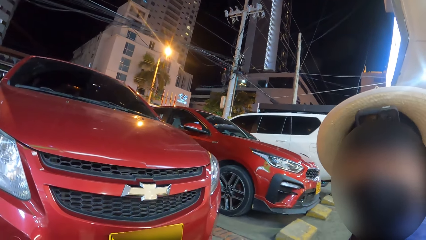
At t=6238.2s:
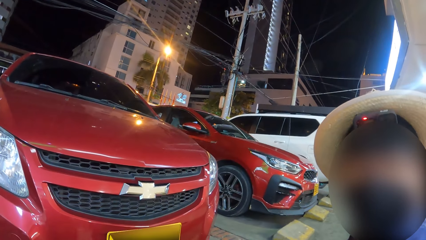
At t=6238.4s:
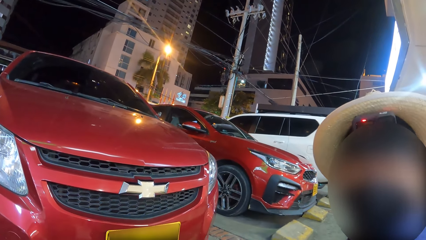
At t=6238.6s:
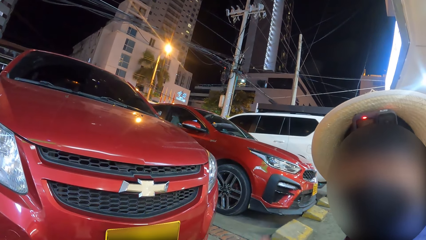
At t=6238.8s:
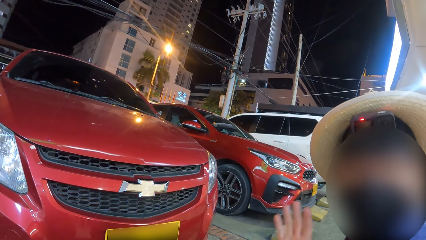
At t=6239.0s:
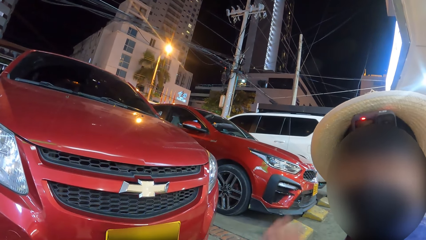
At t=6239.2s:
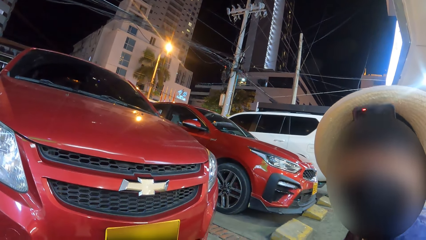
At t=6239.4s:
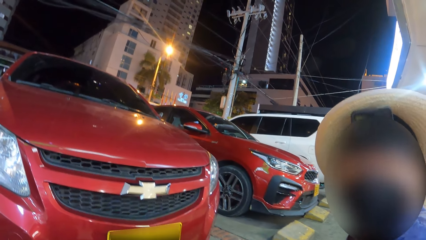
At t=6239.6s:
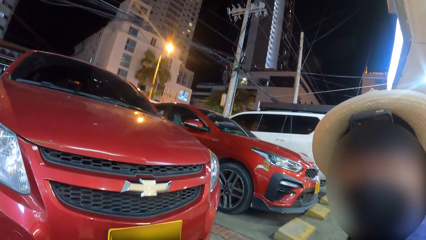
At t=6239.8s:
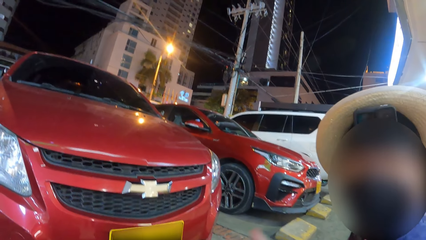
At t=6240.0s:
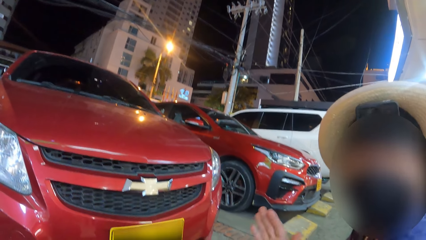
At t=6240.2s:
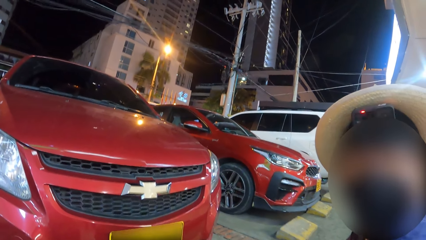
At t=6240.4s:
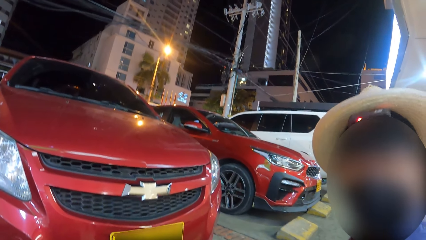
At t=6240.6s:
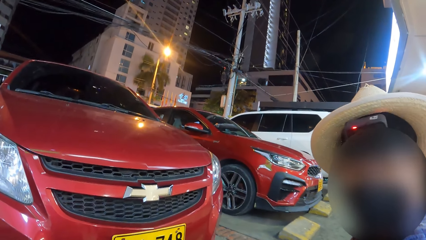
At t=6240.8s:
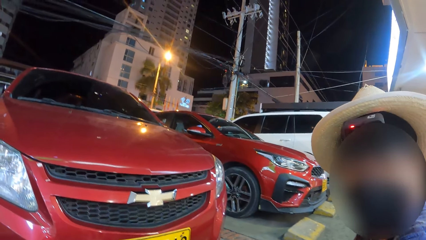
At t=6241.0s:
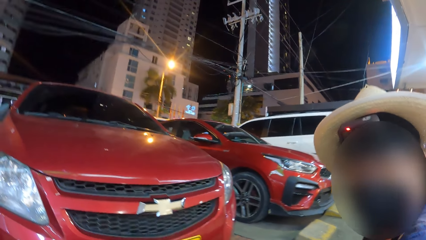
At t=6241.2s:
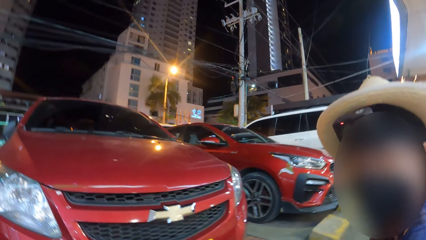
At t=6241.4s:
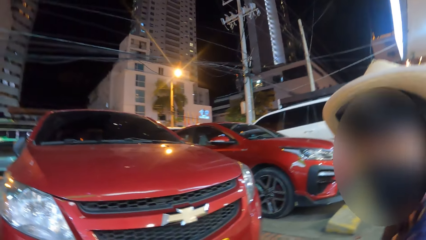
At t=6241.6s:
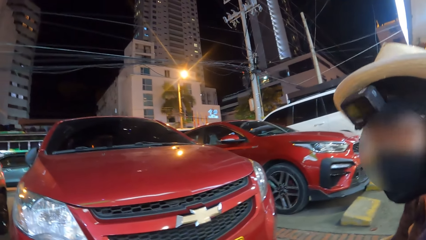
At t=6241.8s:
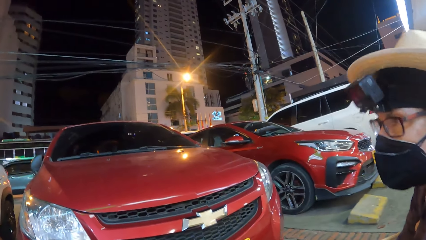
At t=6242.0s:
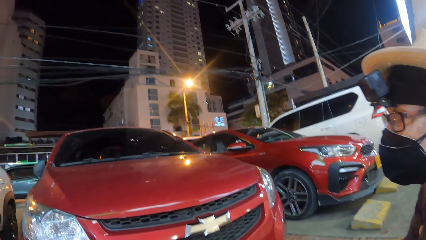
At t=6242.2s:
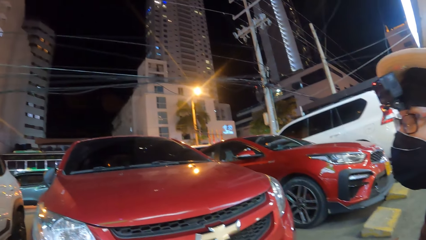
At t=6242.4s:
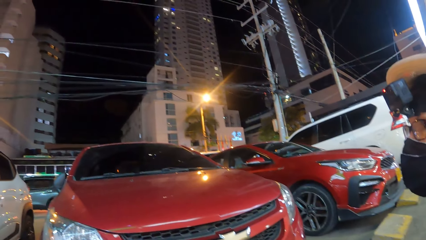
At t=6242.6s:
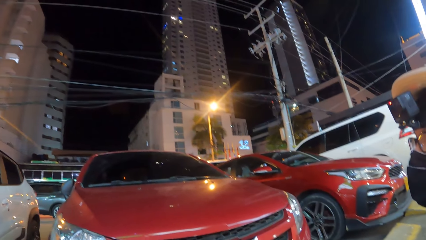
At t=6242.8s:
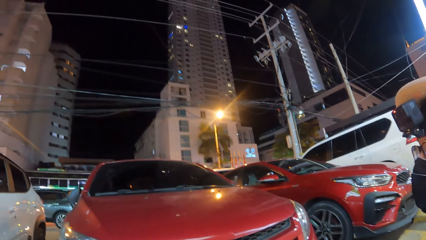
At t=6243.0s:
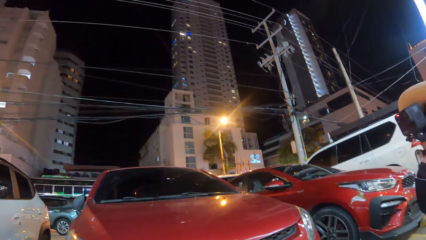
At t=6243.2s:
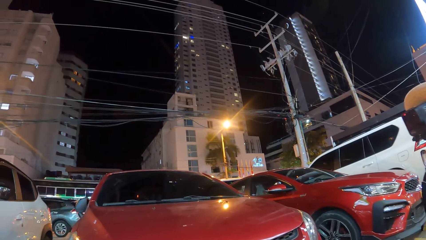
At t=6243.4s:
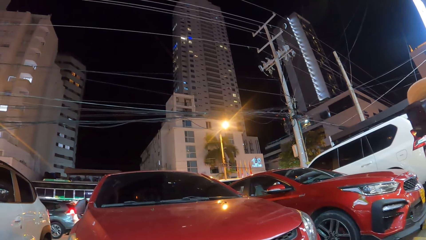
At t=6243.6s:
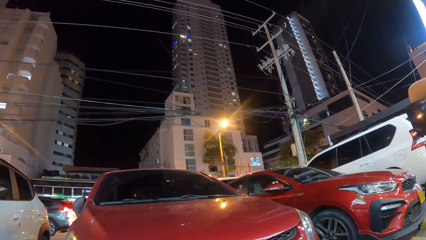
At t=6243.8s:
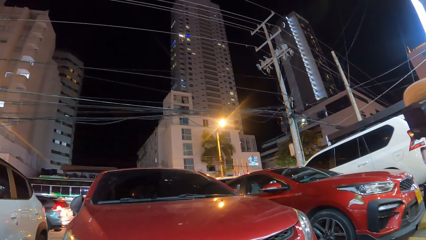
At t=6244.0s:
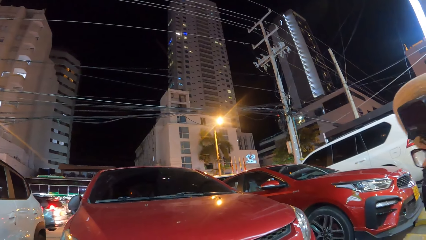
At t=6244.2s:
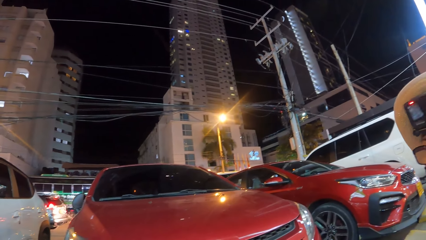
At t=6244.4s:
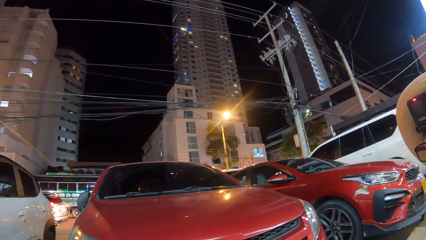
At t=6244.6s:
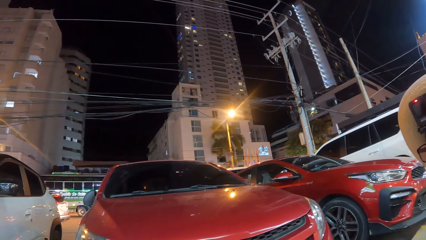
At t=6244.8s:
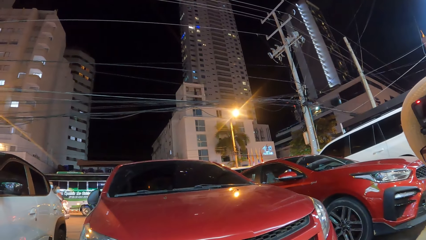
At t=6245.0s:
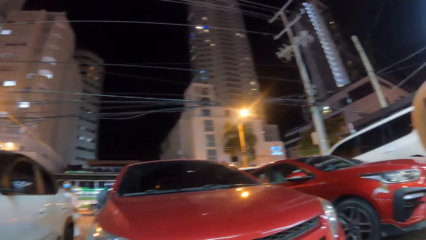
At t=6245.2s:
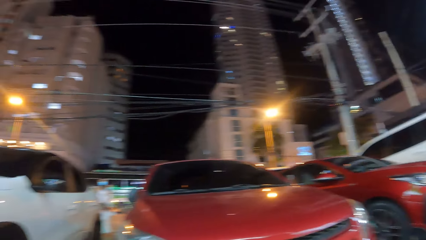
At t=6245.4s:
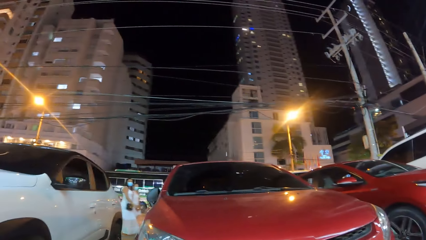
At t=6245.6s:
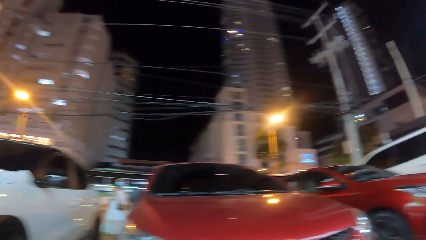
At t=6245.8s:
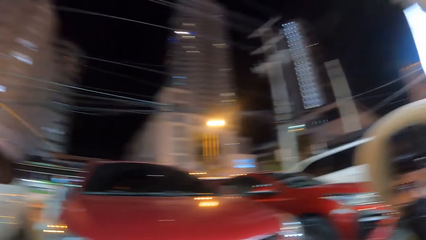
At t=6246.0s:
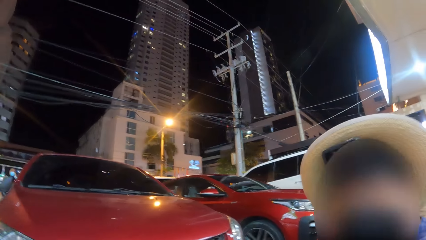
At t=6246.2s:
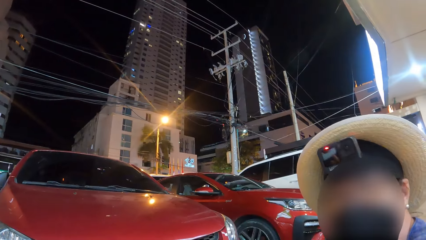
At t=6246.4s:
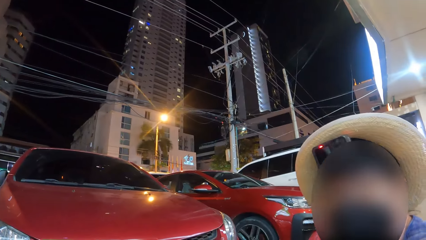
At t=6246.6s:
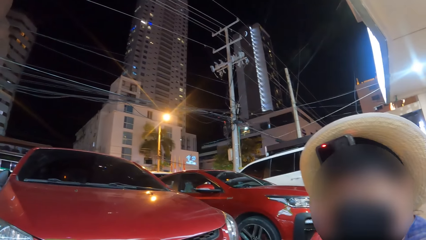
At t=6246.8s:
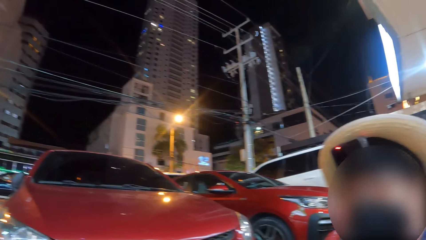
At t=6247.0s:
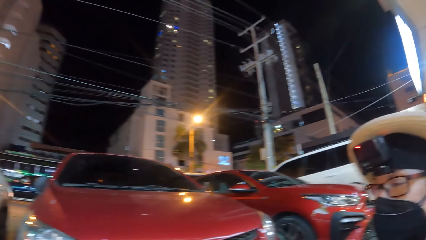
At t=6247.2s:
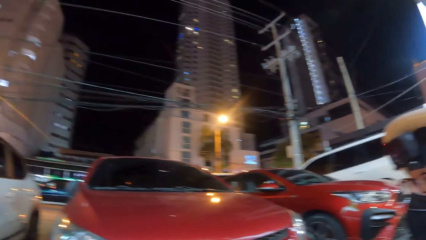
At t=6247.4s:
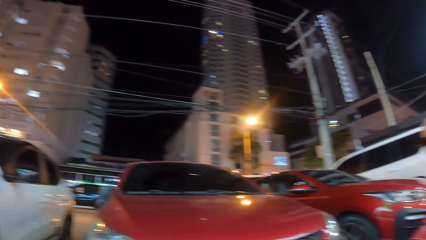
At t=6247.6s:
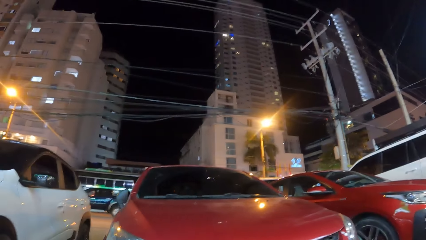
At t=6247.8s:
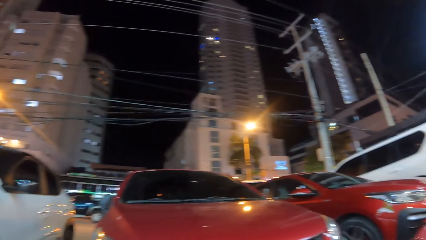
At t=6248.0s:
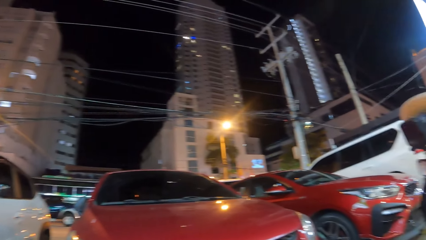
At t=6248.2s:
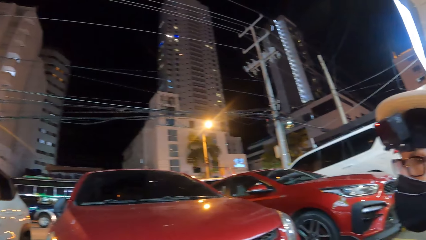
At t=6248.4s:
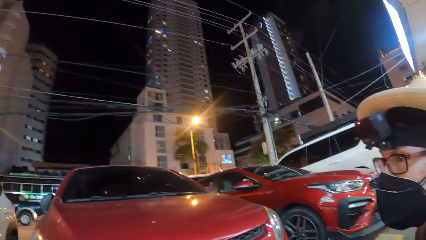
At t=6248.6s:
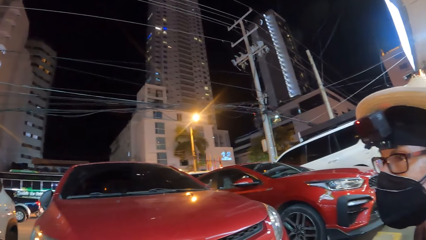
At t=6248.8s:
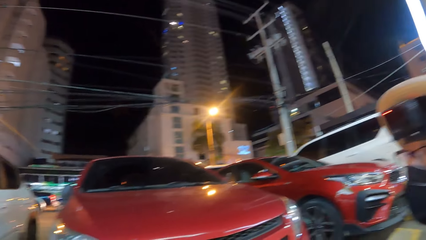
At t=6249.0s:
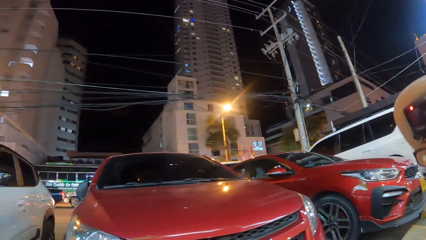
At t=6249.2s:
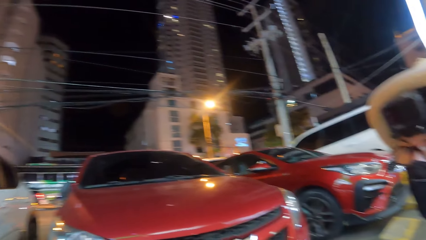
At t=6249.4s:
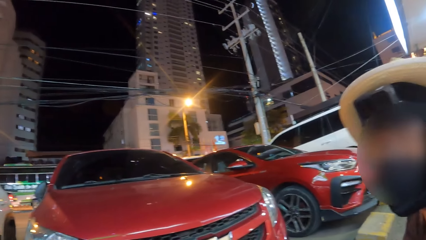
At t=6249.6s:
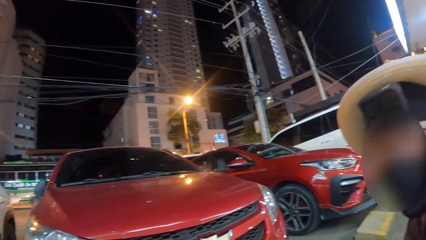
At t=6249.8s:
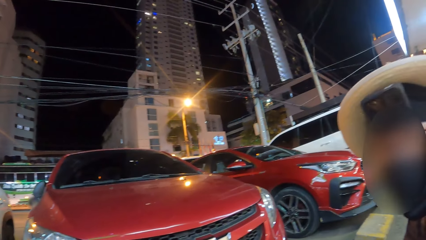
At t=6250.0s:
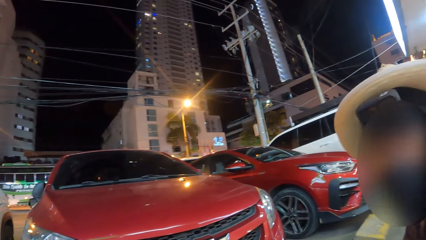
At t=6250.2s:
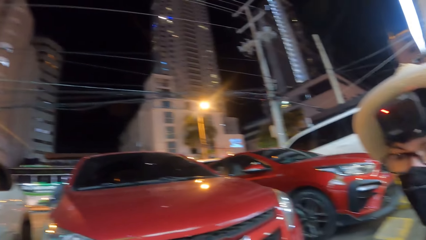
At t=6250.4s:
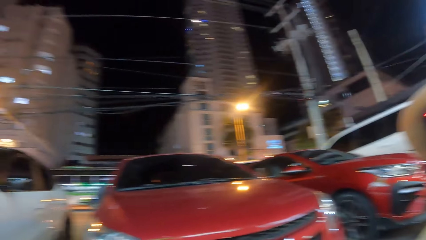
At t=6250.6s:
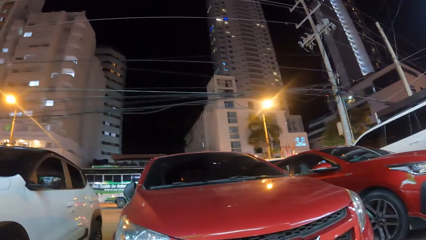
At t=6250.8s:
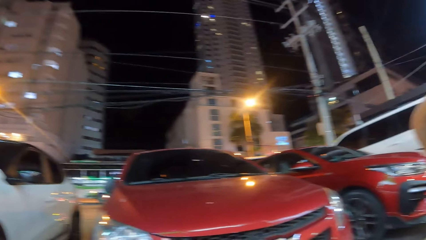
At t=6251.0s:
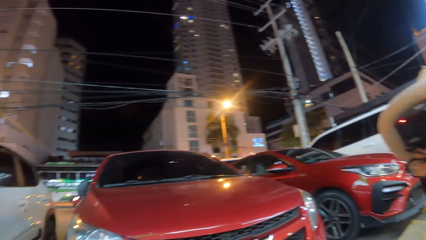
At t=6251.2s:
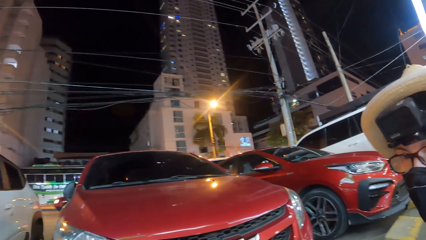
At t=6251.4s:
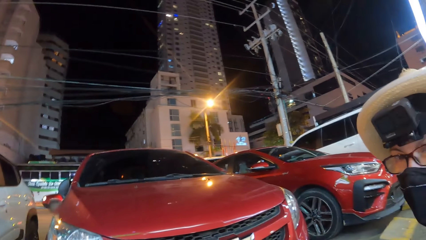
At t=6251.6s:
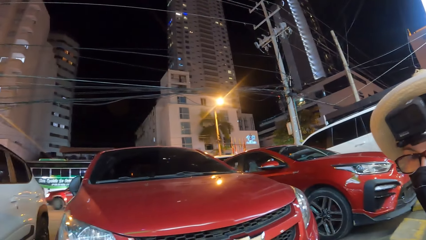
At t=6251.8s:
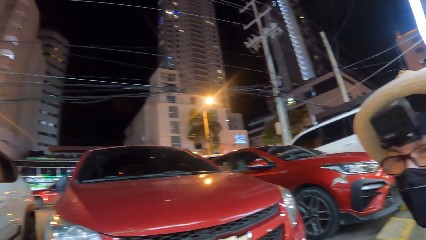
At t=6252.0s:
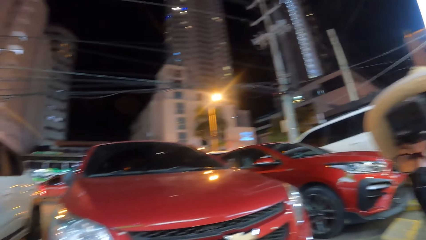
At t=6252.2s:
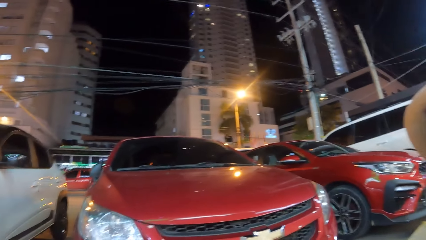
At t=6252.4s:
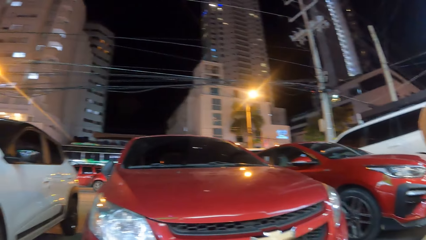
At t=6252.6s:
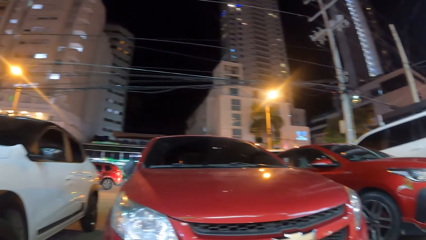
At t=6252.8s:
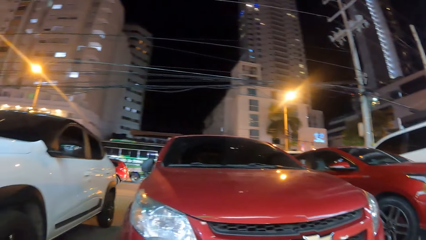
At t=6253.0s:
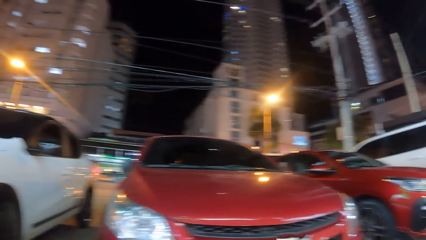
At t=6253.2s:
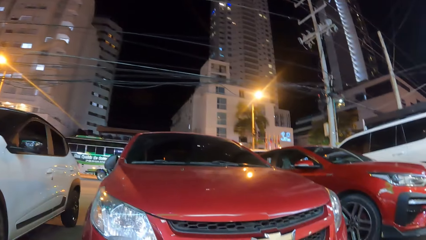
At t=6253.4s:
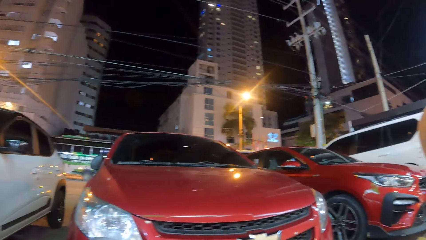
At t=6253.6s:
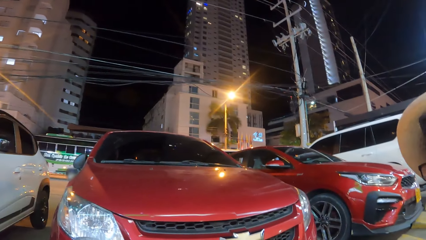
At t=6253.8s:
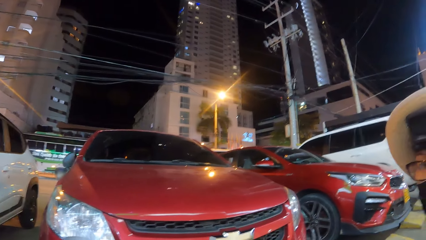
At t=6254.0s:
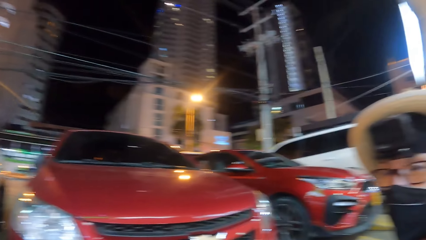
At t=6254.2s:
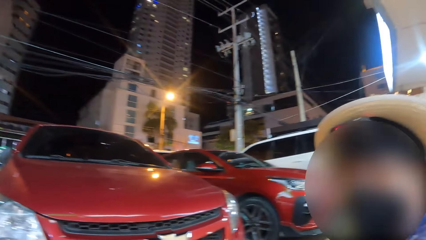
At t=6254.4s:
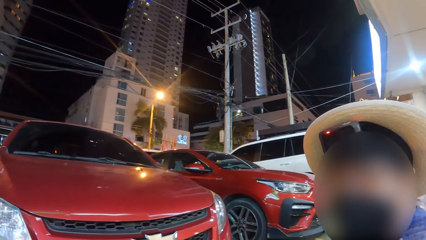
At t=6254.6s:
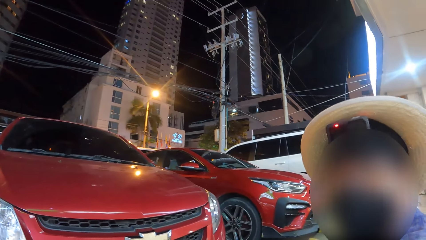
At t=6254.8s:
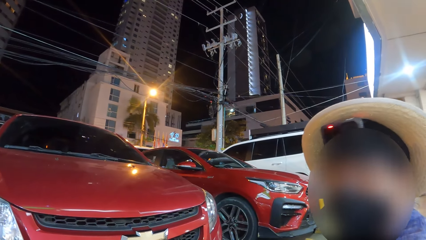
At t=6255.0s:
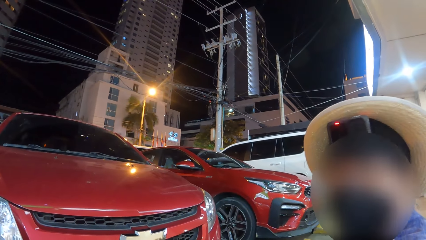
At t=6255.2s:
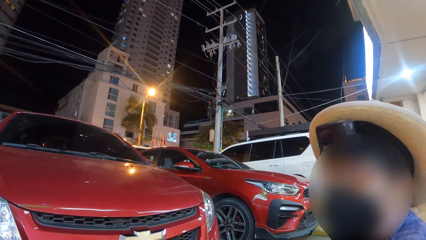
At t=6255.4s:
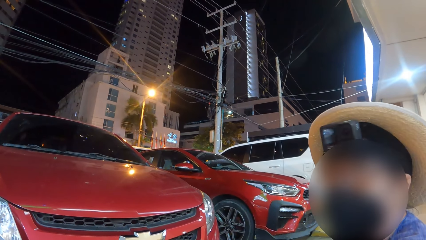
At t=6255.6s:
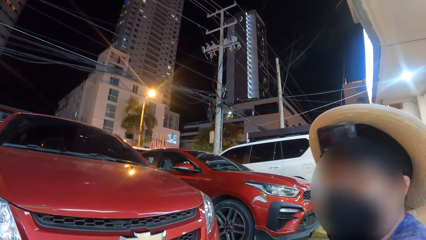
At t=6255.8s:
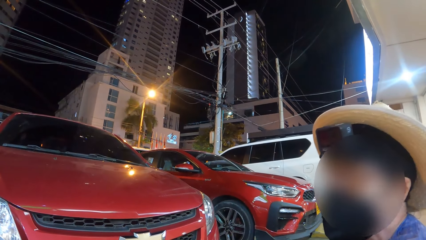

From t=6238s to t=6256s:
The camera wearer looks around a city. They look at a person. They look around the city. The person looks at the camera wearer. The camera wearer looks around the city. They look at the person.
